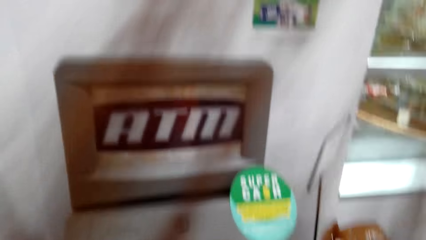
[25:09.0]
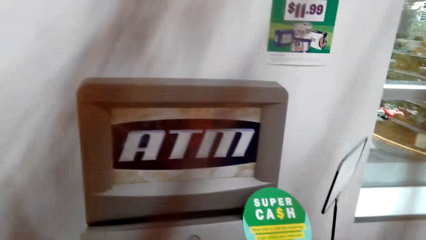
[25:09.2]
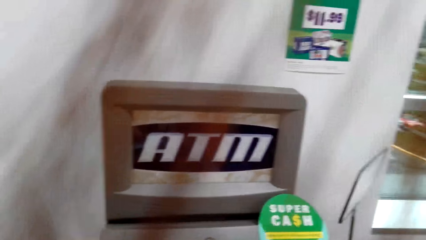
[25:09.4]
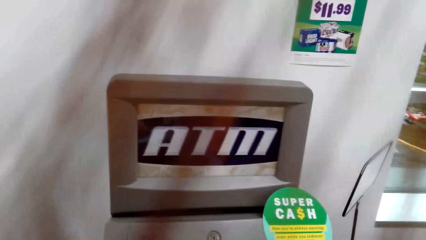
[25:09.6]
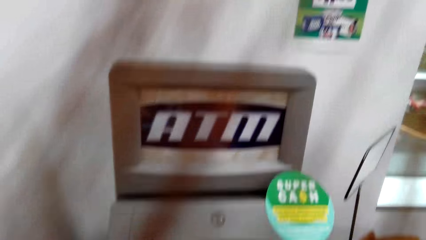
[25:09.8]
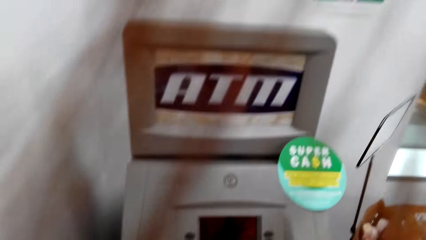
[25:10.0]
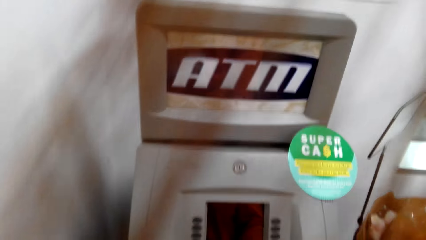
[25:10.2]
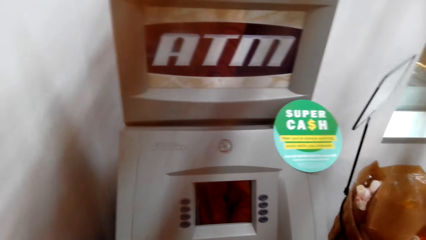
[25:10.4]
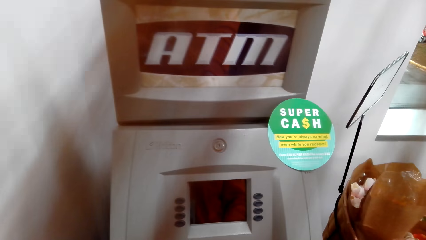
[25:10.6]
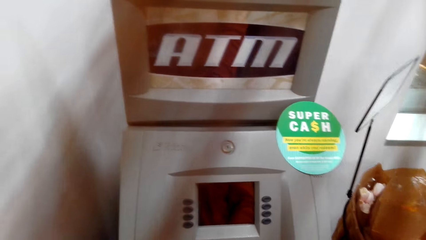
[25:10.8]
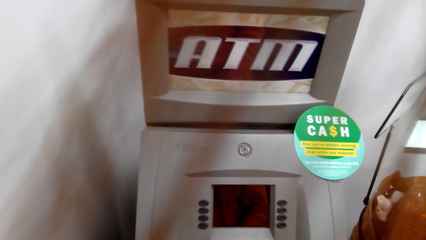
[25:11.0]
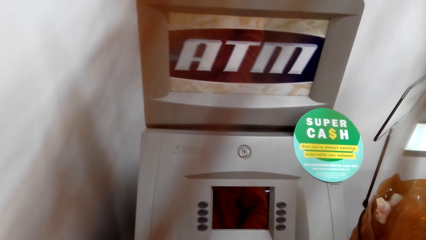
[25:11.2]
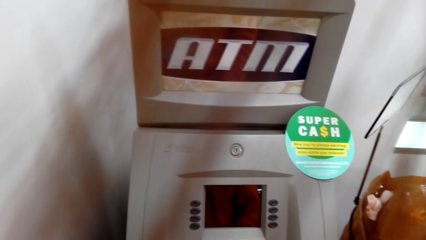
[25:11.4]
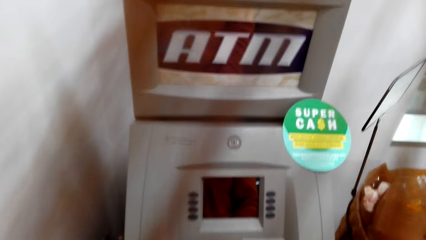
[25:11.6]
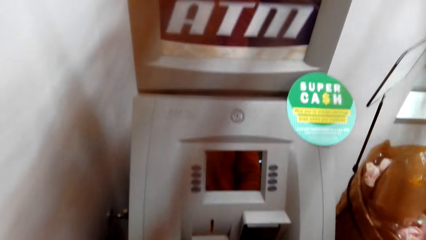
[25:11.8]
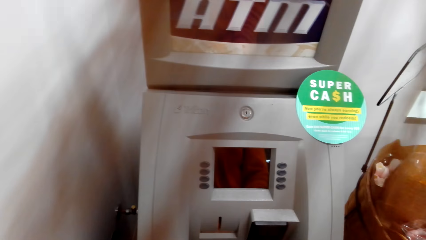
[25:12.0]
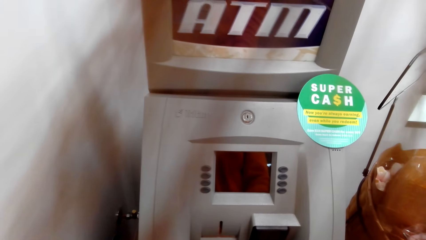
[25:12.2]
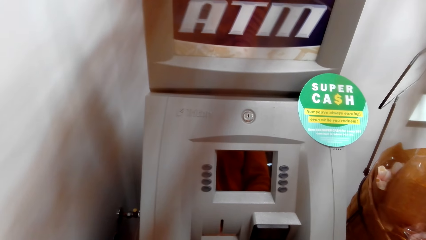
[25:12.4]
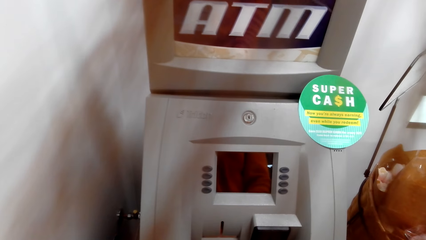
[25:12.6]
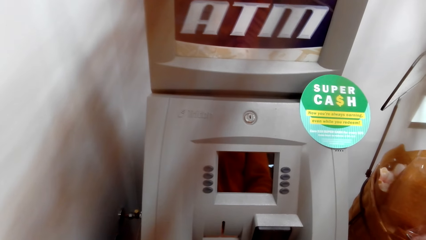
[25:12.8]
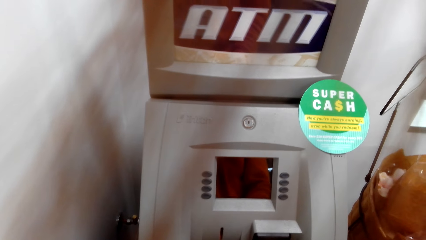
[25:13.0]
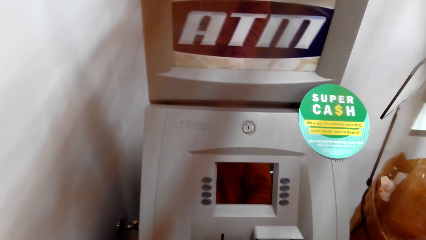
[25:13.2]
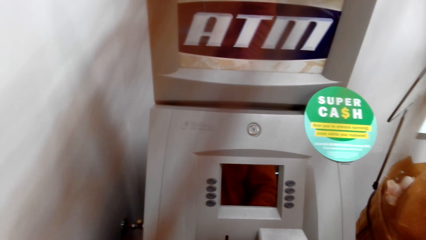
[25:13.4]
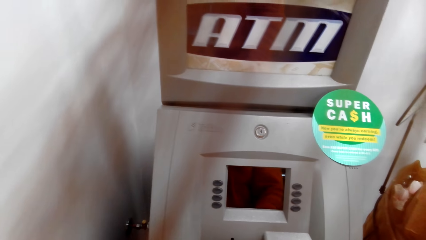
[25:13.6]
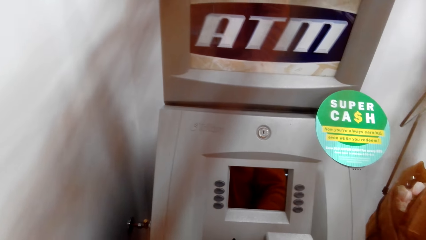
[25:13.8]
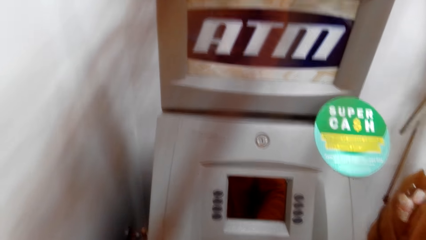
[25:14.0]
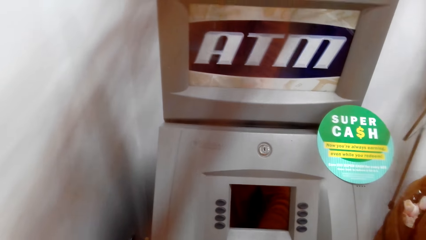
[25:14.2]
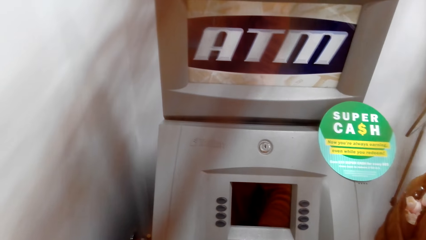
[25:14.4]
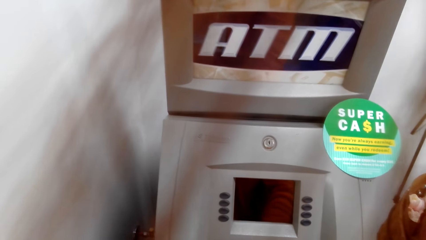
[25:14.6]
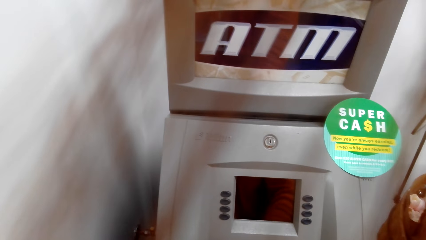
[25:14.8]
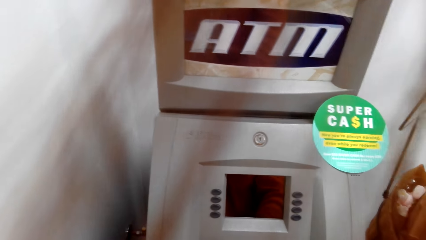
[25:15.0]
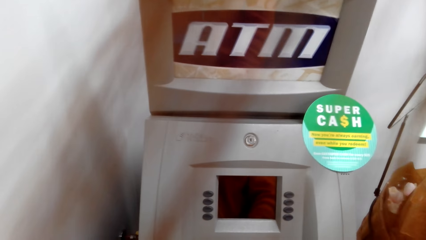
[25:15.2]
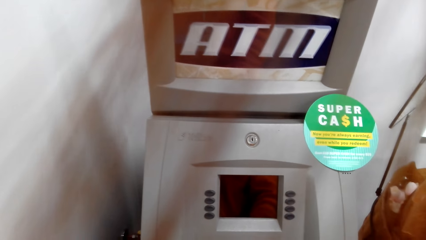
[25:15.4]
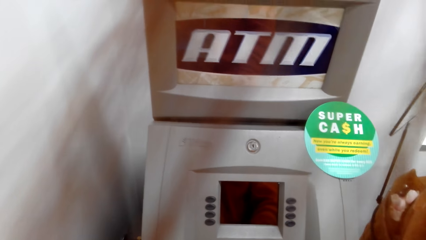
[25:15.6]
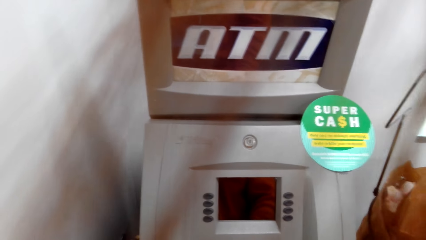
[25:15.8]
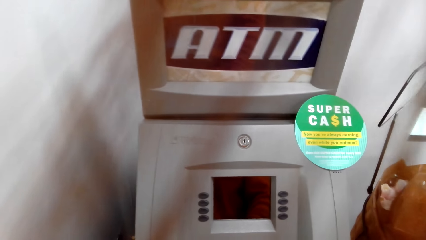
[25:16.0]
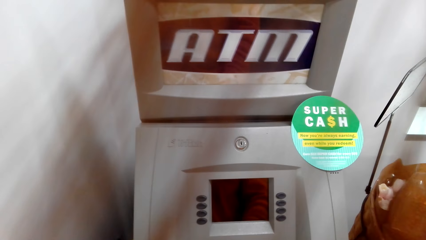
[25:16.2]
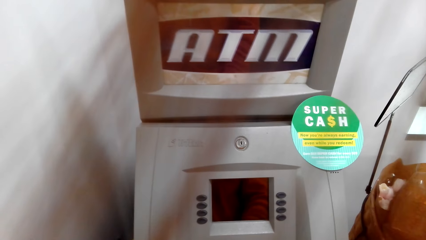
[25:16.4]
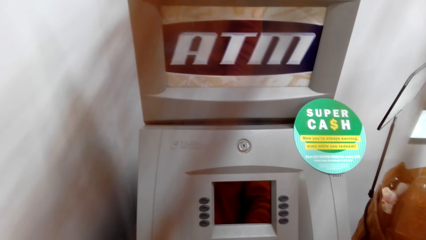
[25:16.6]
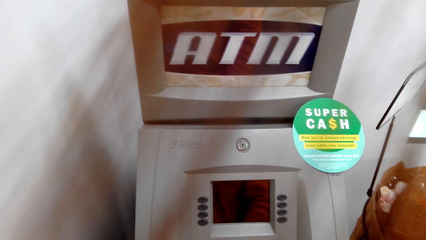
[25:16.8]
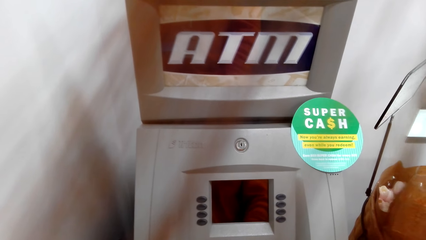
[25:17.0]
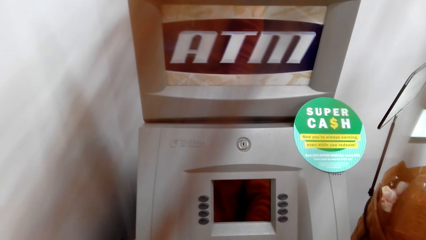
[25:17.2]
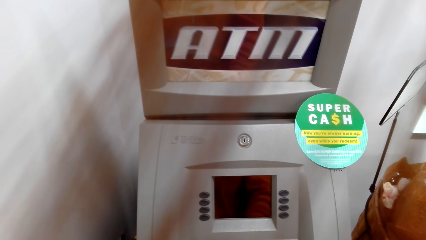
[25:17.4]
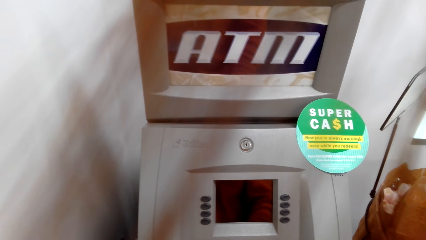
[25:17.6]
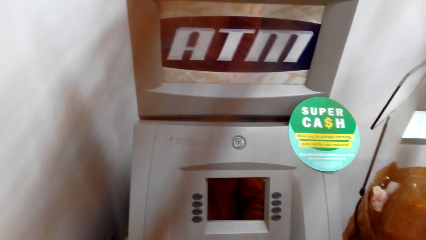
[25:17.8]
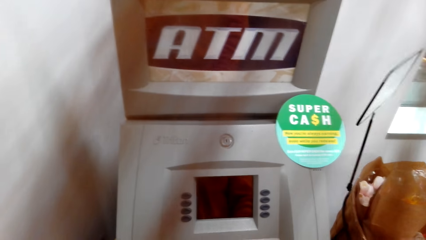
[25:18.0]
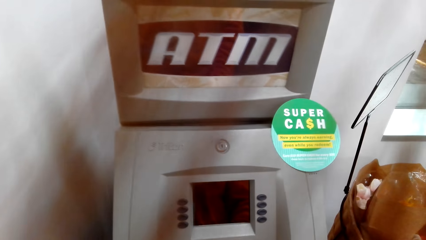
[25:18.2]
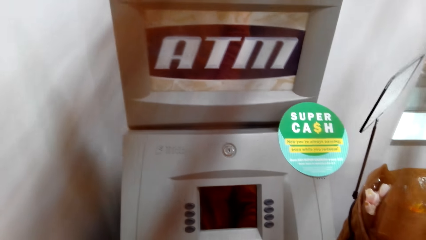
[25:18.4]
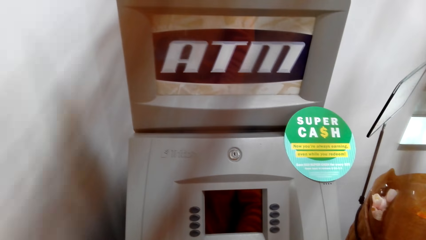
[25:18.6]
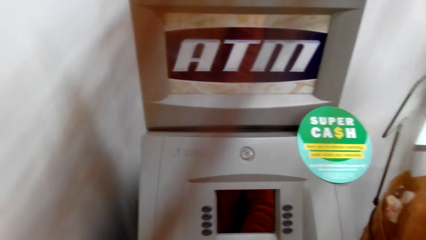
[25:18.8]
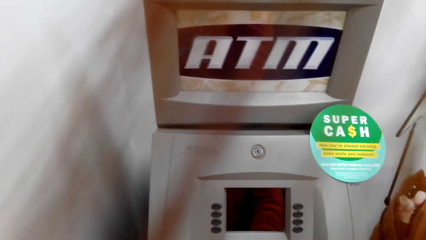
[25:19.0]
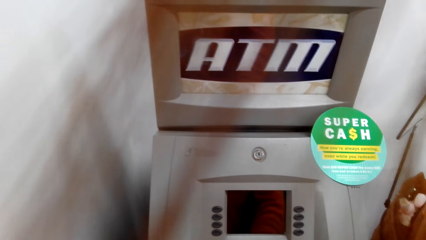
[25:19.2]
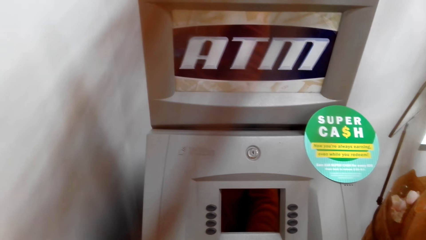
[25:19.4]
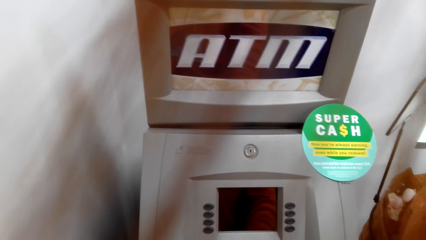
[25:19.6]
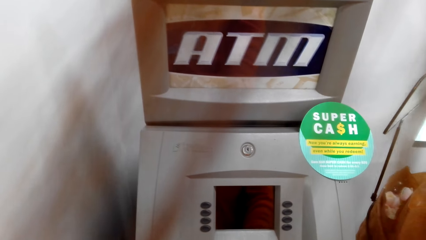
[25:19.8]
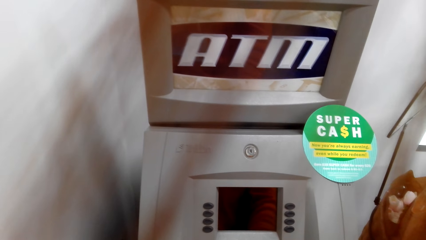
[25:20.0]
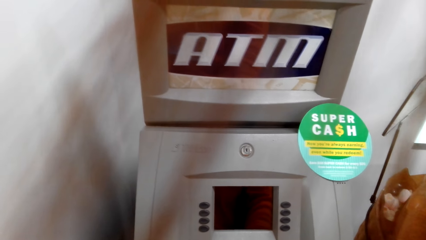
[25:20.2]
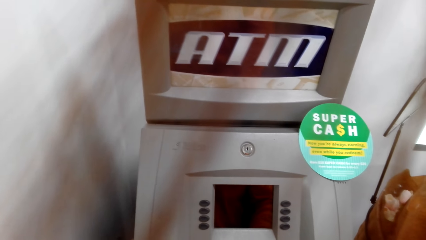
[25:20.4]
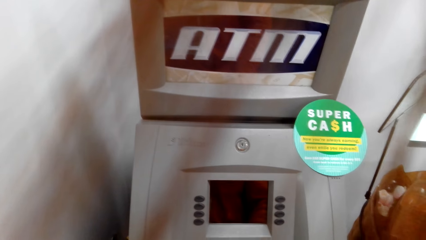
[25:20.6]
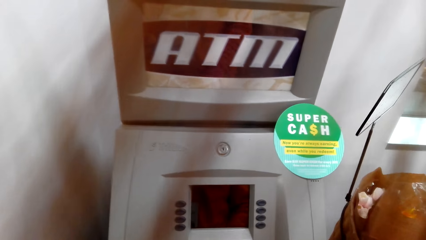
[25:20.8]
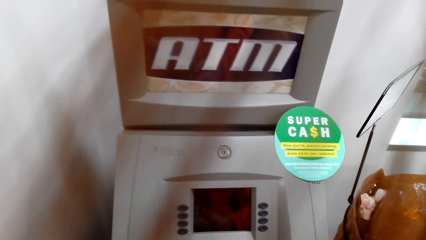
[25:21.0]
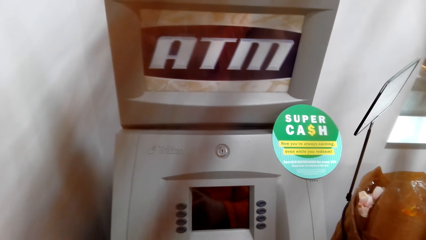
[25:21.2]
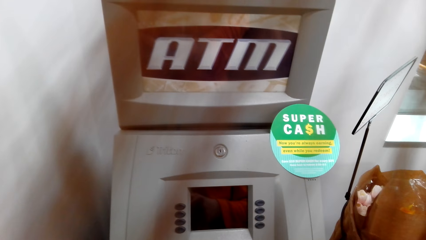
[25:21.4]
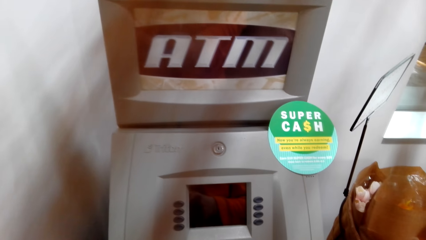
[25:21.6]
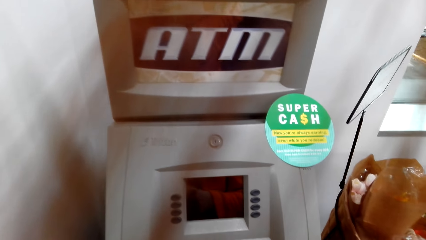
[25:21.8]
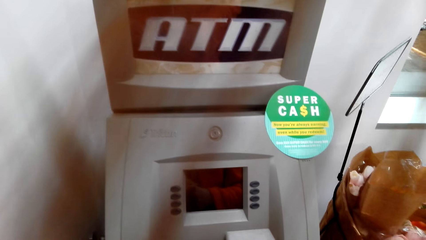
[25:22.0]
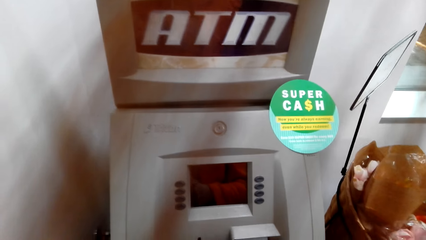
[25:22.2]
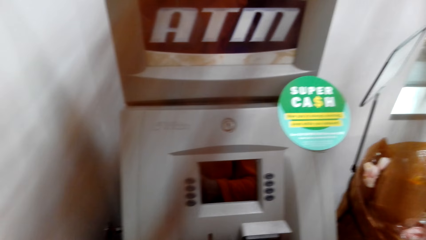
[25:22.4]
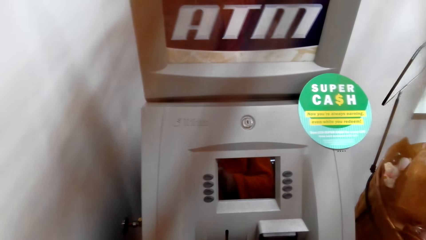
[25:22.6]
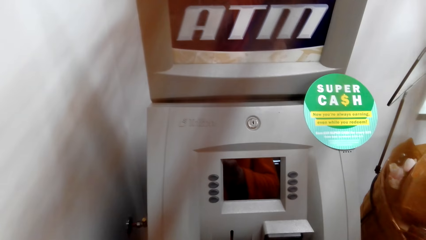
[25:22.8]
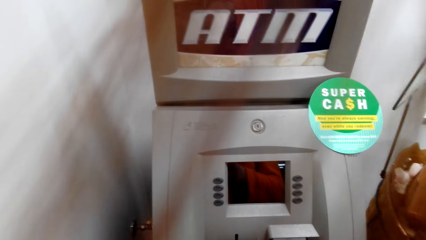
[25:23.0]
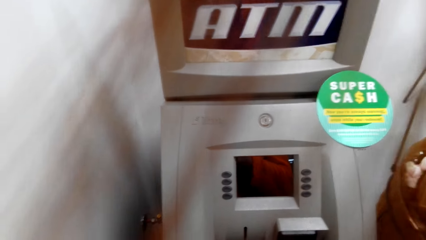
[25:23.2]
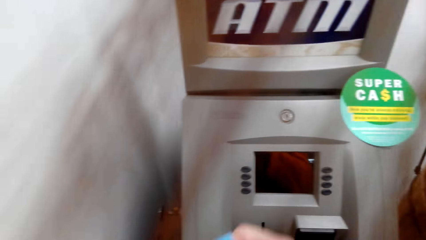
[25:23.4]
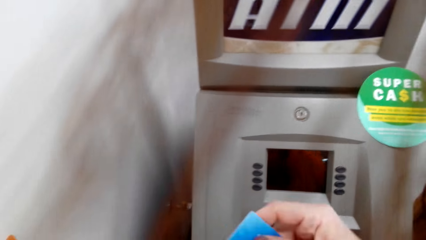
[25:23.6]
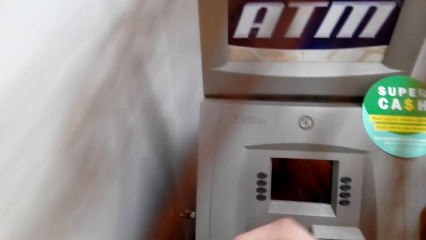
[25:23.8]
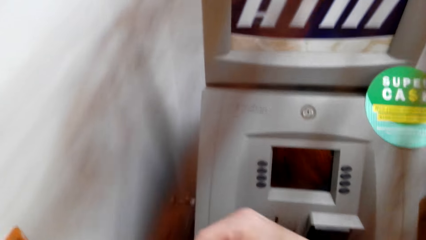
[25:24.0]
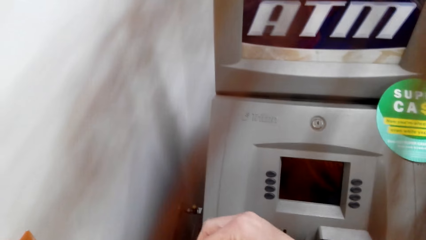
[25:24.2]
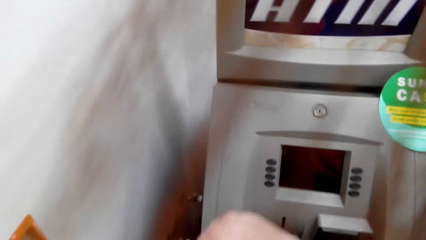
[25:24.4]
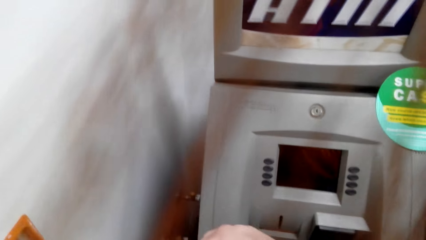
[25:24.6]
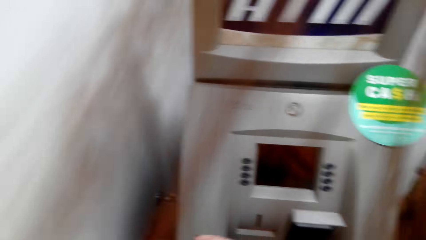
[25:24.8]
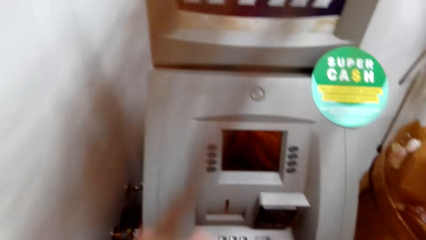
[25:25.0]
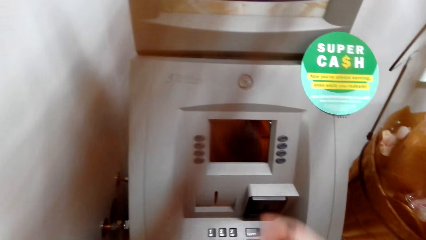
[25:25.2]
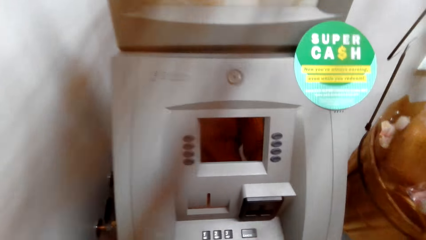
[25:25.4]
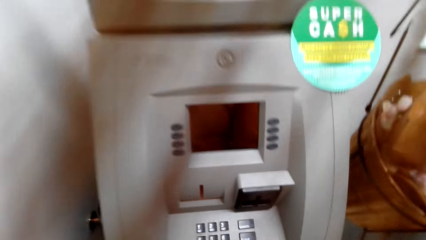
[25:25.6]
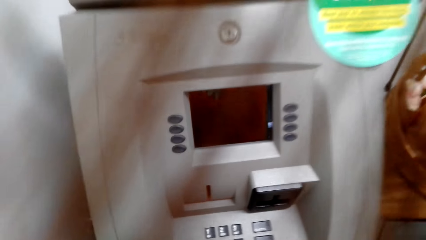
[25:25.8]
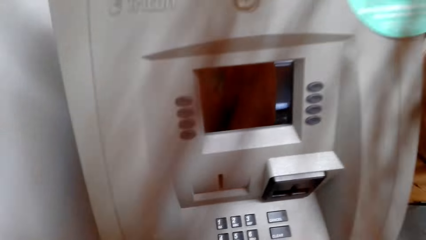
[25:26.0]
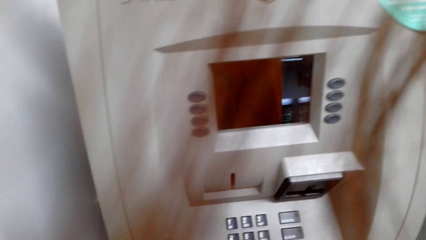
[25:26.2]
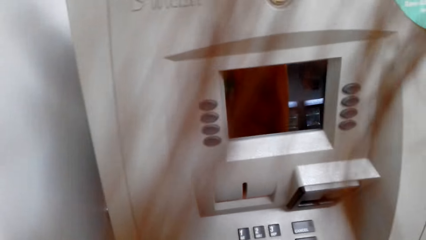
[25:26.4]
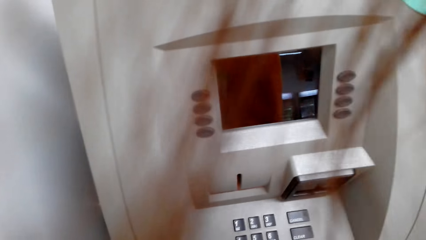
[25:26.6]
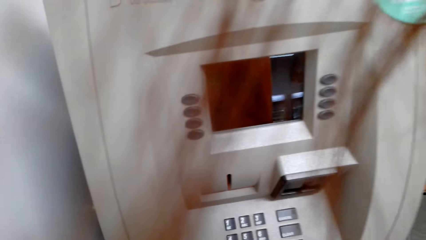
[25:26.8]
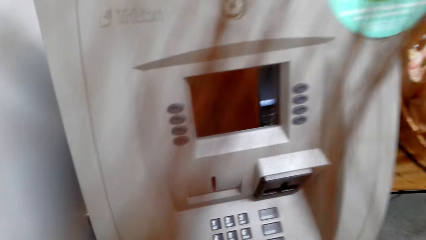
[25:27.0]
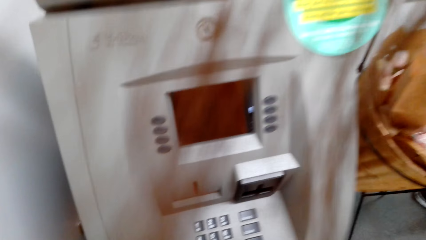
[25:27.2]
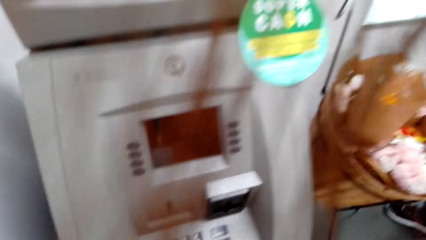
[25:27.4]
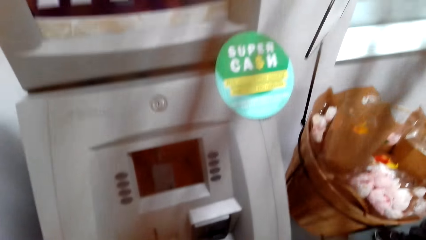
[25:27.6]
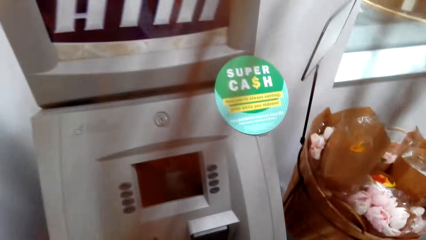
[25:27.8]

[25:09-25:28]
The camera wearer keys on buttons.
